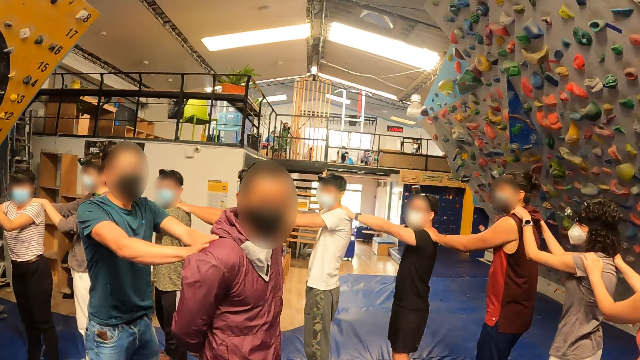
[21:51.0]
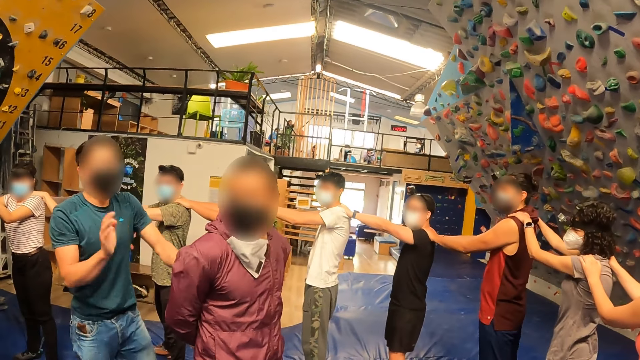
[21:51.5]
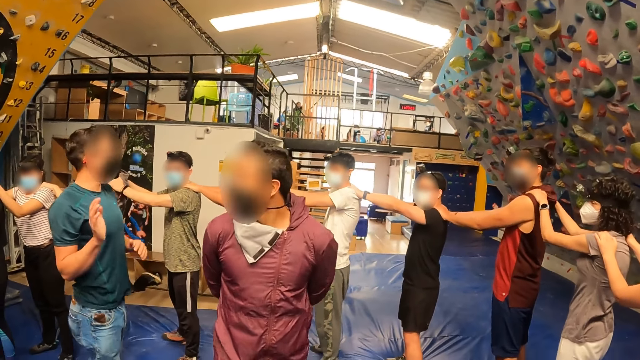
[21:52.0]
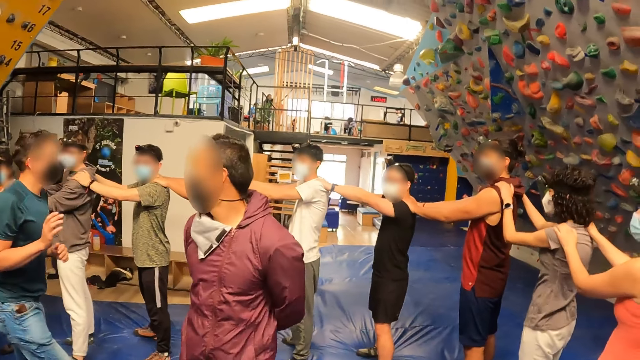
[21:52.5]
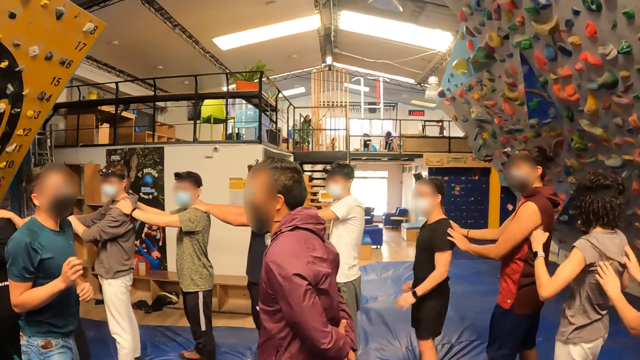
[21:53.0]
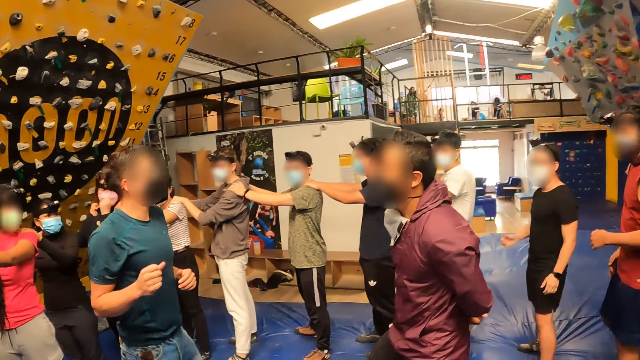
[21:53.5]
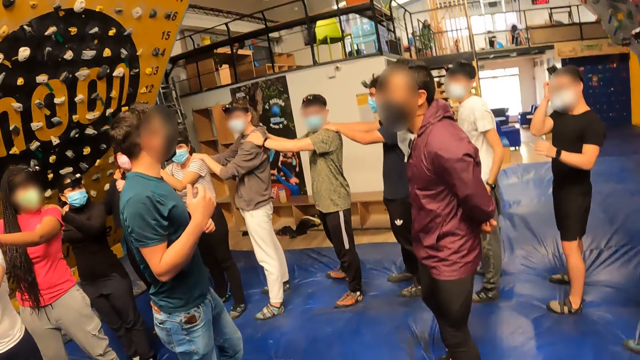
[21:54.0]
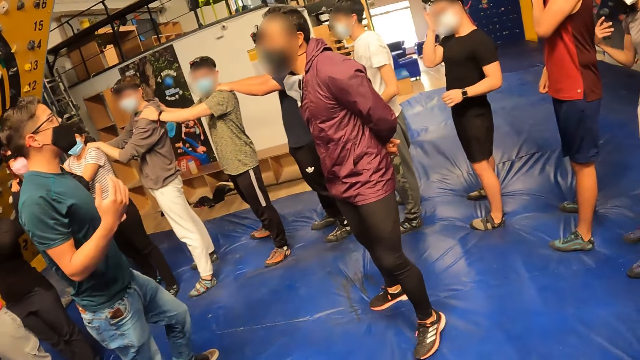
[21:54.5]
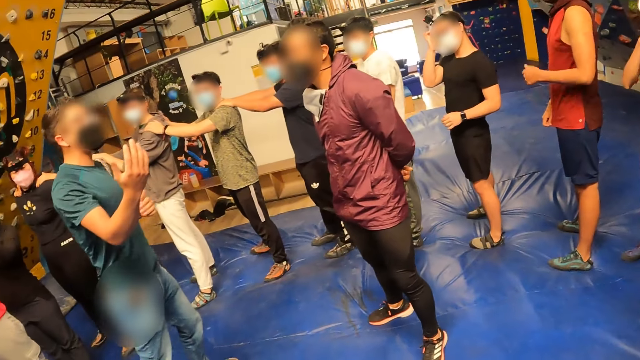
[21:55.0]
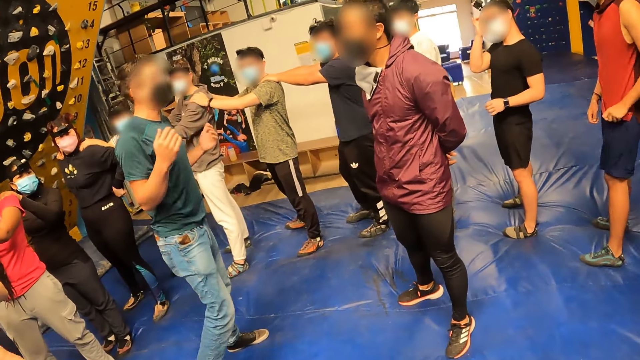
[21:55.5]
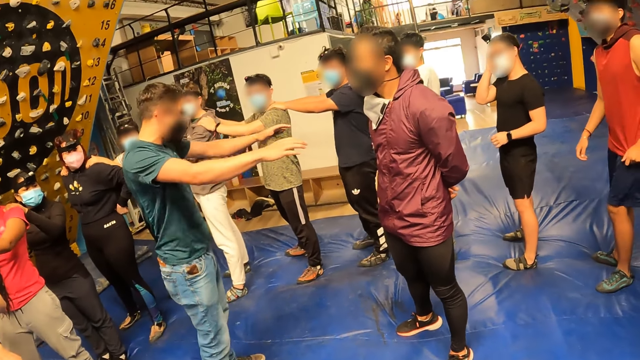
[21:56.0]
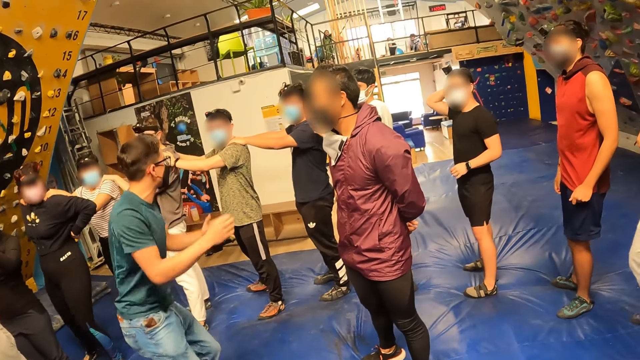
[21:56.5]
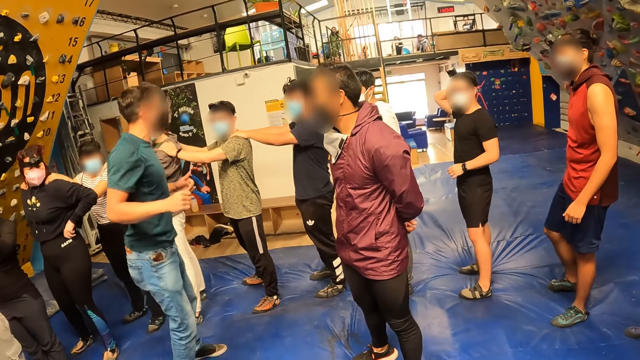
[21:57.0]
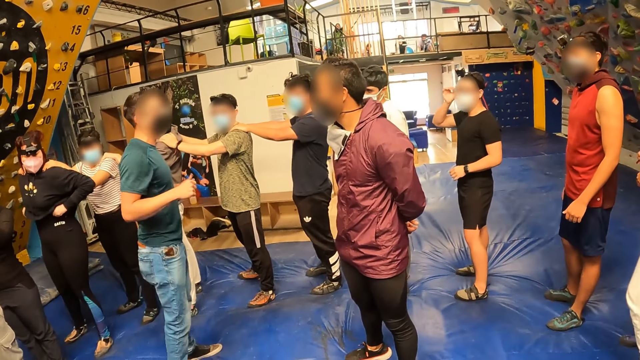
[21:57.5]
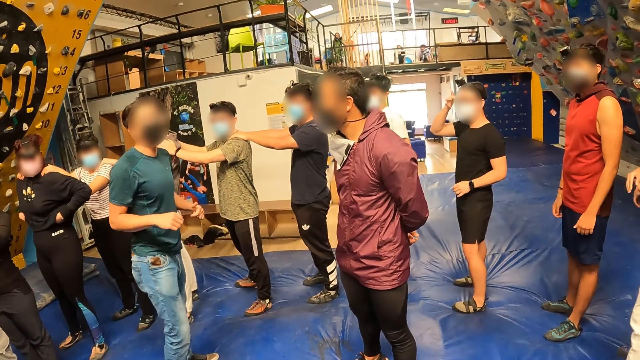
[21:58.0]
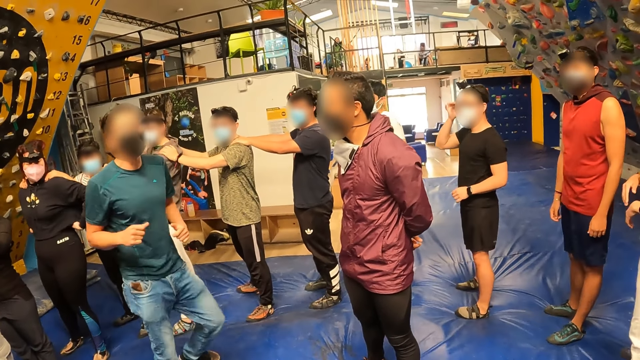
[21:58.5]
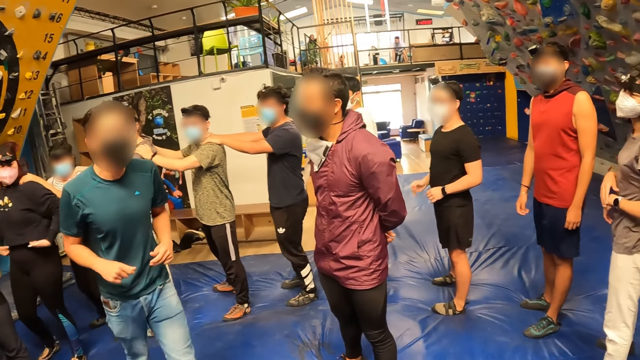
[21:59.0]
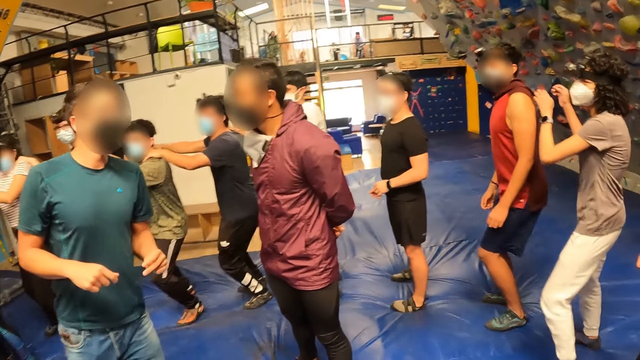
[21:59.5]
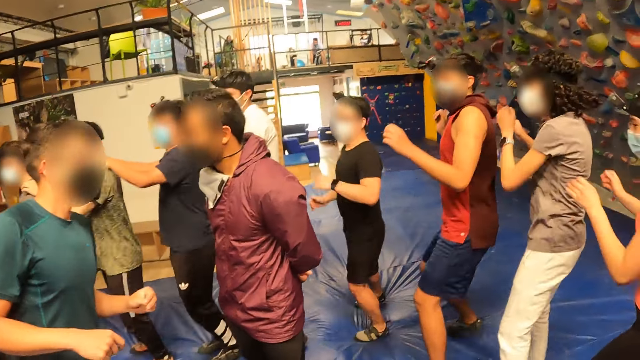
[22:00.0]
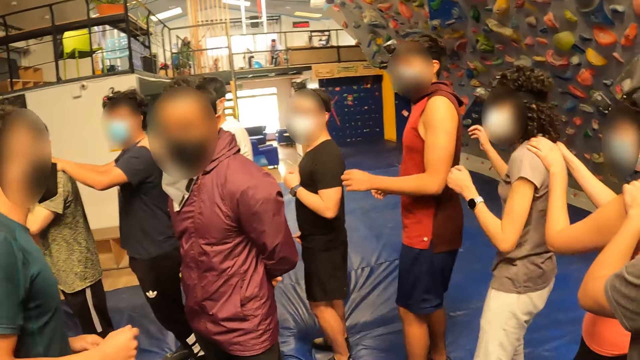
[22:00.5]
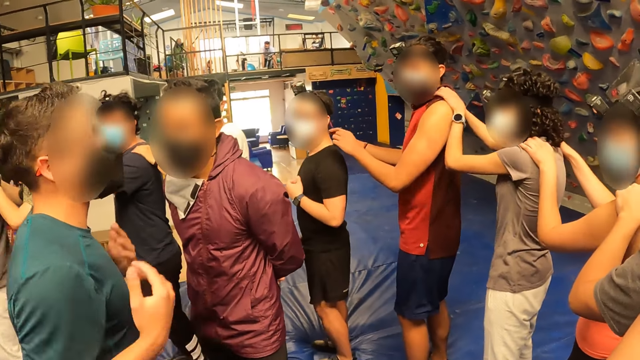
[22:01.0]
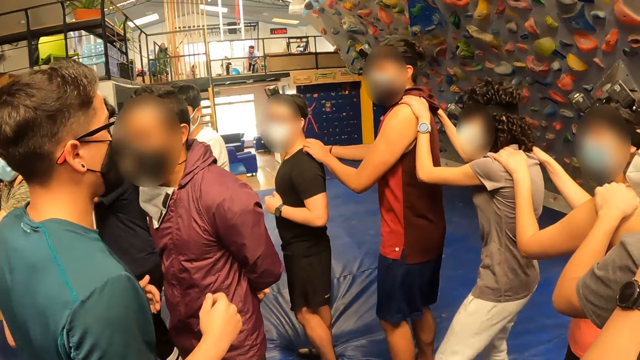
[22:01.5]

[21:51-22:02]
The instructor withdraws his hands from the shoulders of the man. The instructor instructs the camera wearer and a group of people. The instructor jumps. The camera wearer jumps on the mat. The camera wearer and the group of people imitate the instructor.

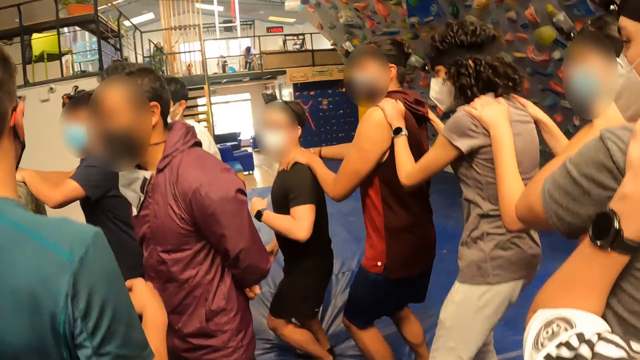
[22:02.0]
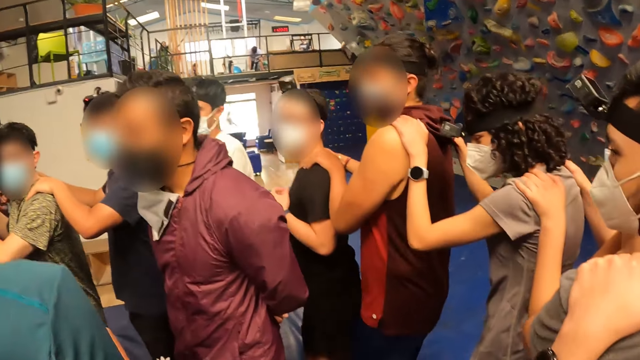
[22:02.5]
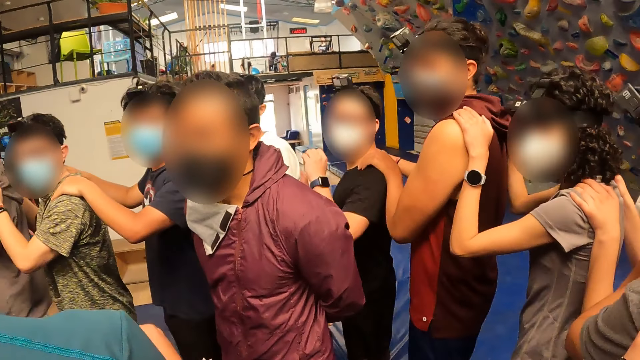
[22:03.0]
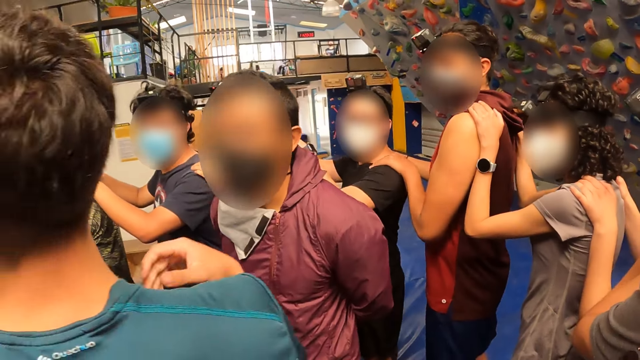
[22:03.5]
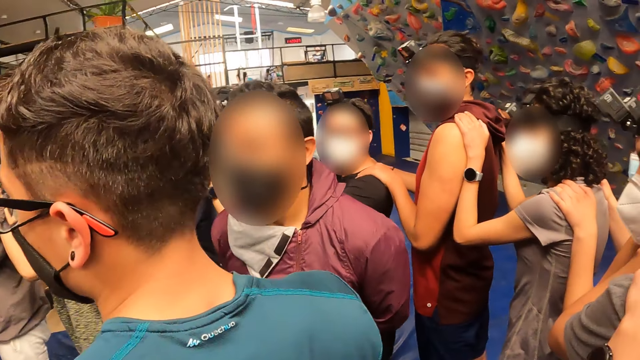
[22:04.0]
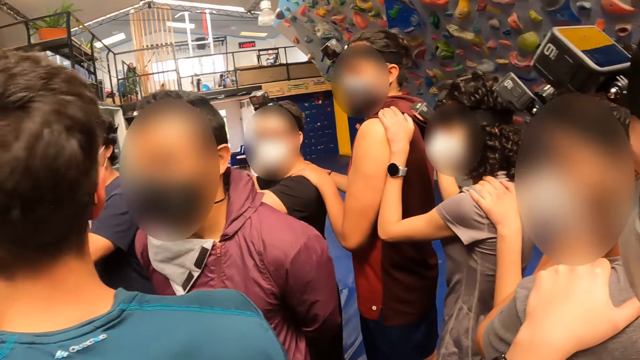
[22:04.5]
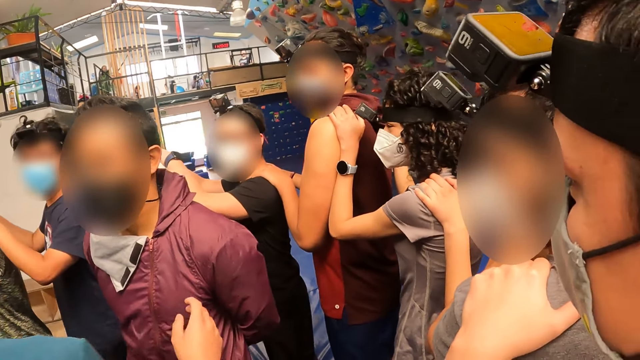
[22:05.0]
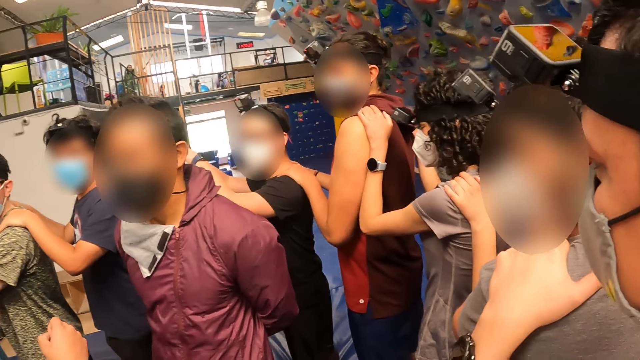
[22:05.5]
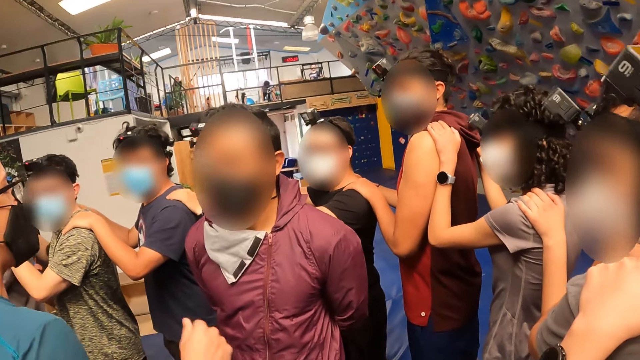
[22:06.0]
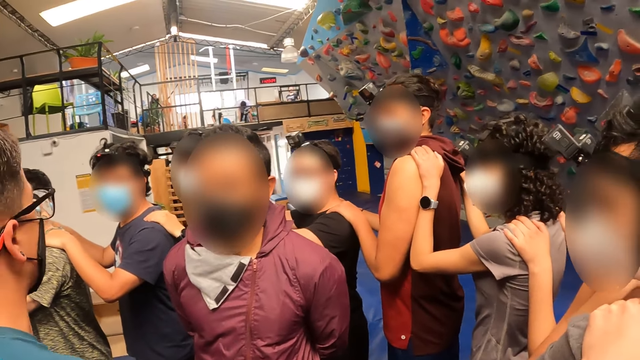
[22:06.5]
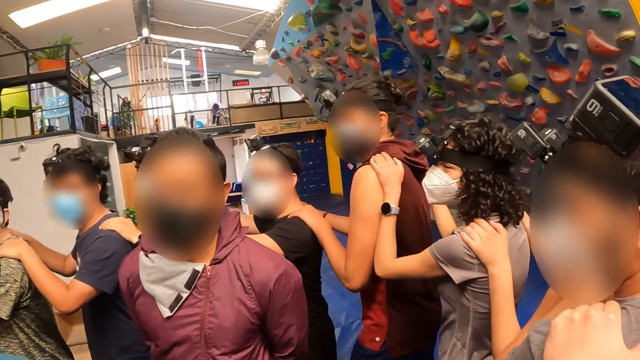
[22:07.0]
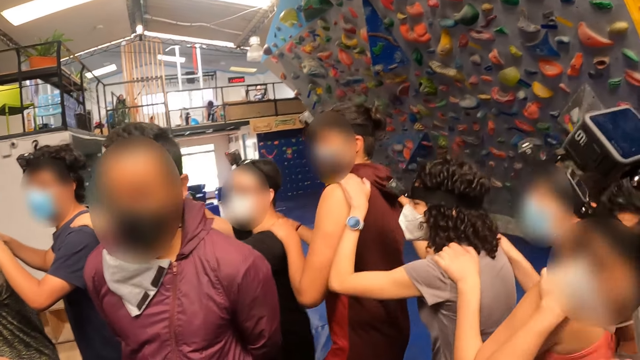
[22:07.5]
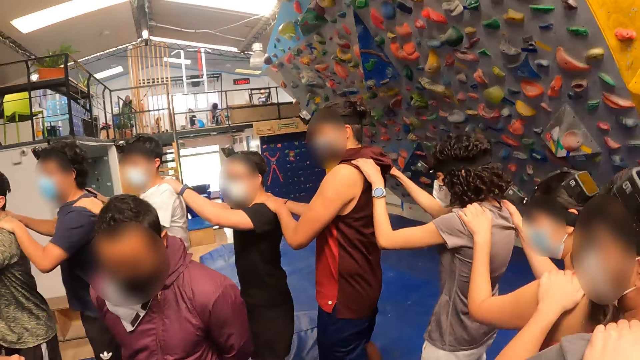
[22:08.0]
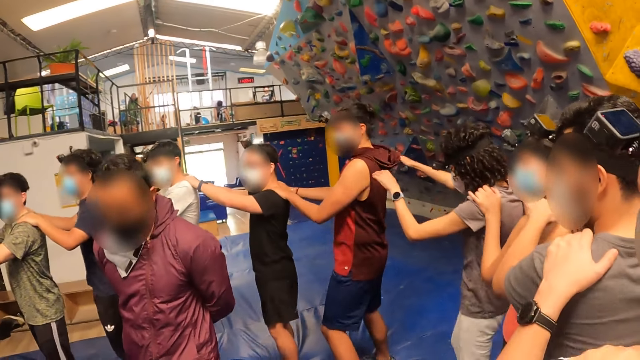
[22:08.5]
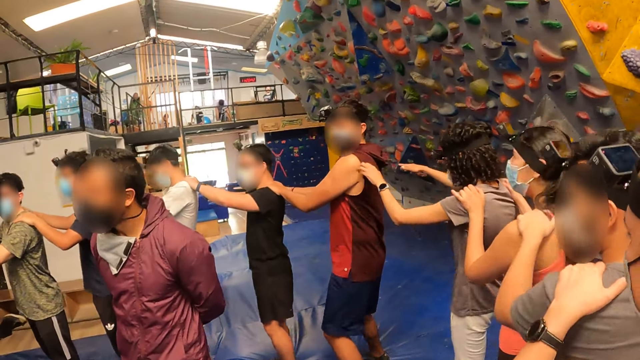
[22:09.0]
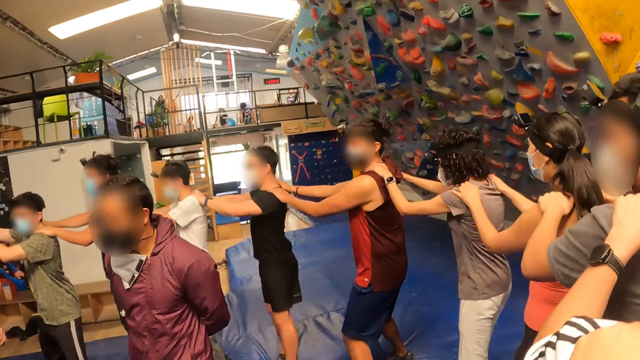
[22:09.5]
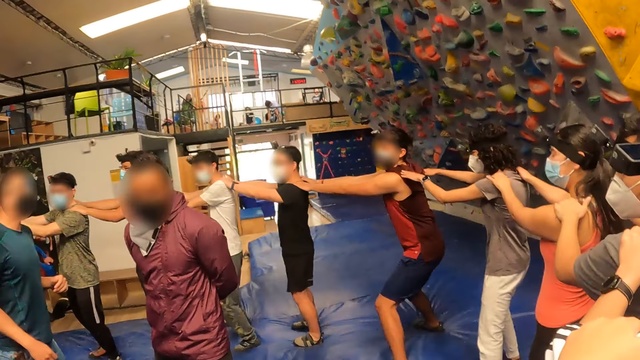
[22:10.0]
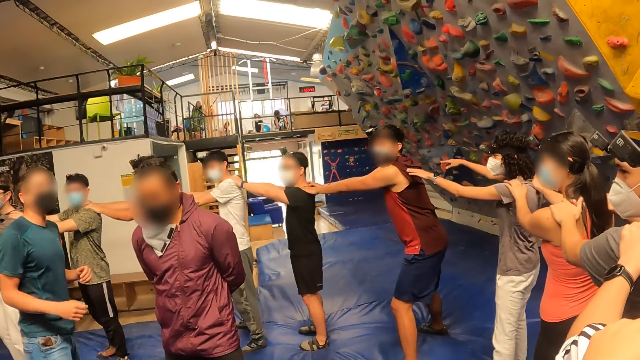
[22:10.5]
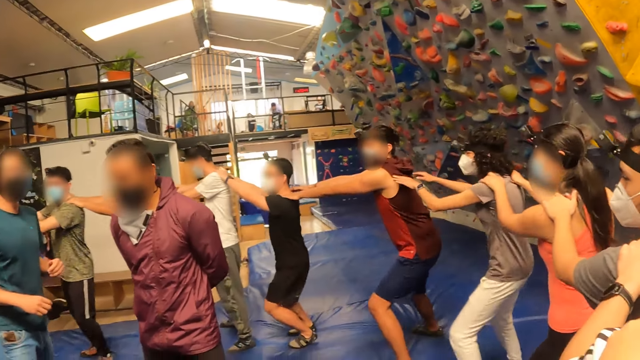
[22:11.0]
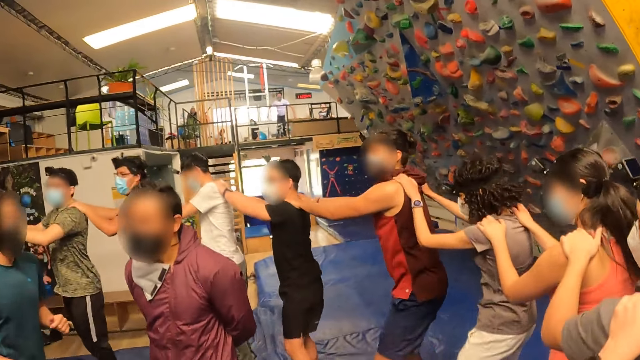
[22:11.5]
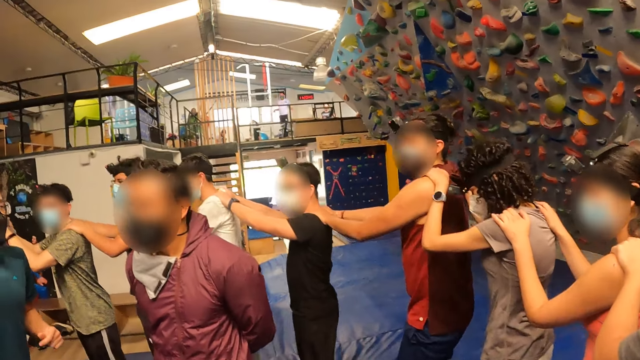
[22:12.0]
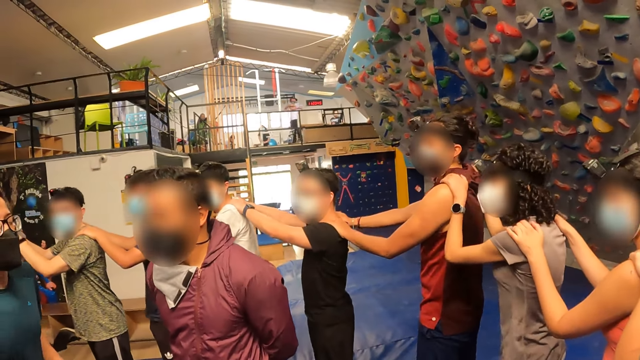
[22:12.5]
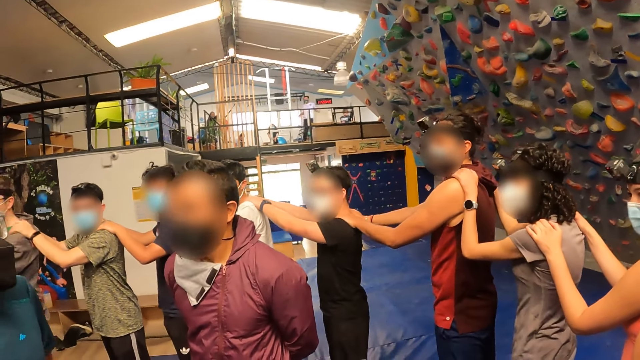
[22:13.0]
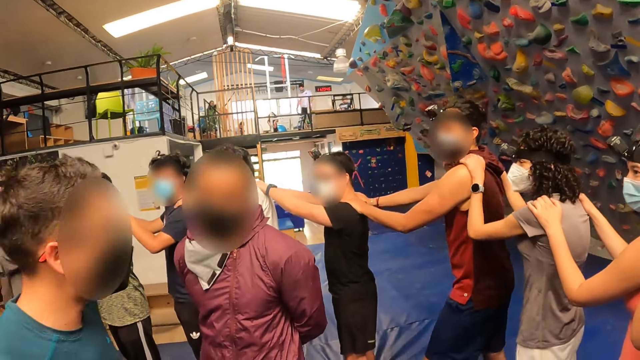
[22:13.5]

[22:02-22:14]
The instructor instructs the camera wearer and a group of people. The camera wearer stops jumping. They and the group of people jump with their hands on each other's shoulders on the mat.
